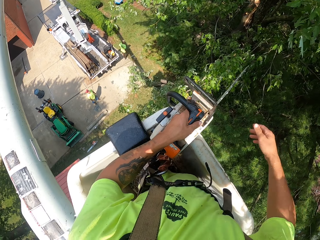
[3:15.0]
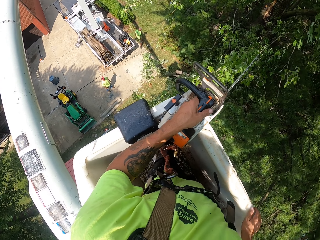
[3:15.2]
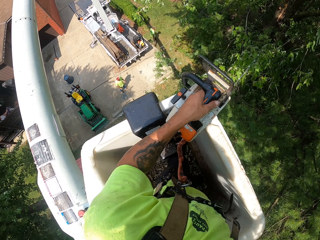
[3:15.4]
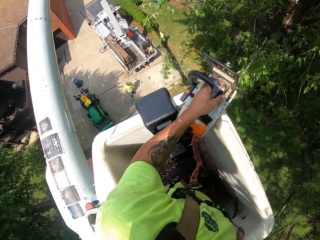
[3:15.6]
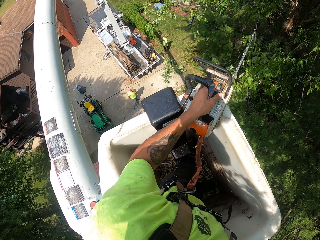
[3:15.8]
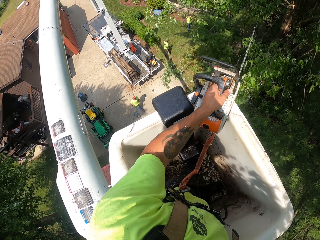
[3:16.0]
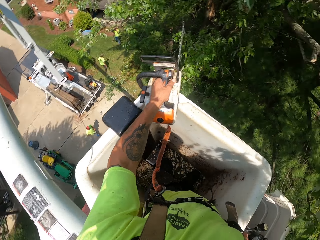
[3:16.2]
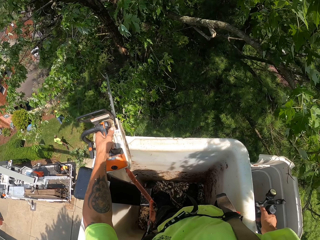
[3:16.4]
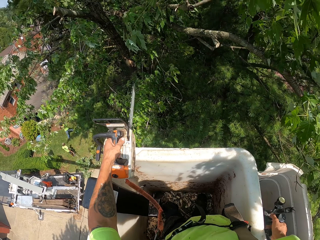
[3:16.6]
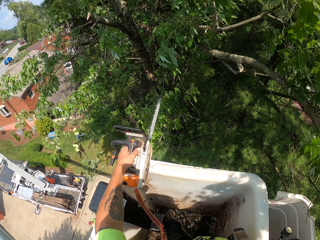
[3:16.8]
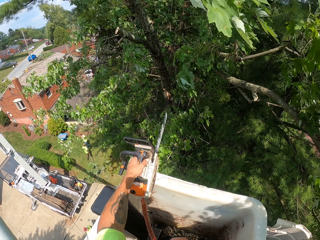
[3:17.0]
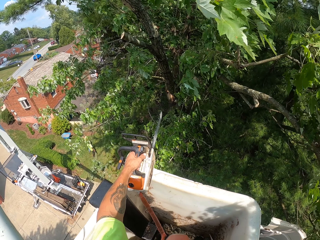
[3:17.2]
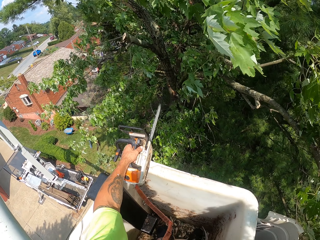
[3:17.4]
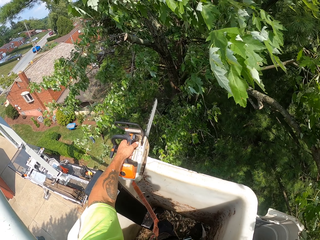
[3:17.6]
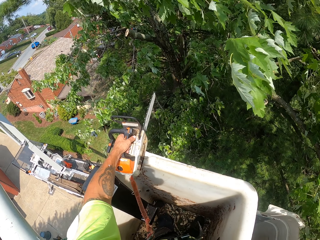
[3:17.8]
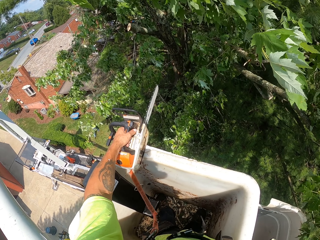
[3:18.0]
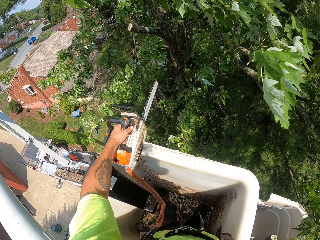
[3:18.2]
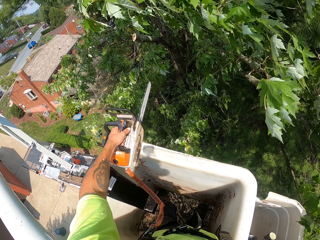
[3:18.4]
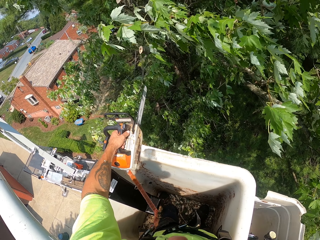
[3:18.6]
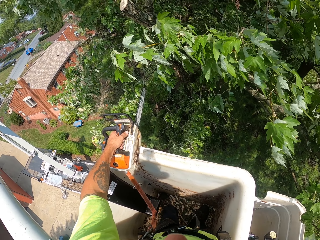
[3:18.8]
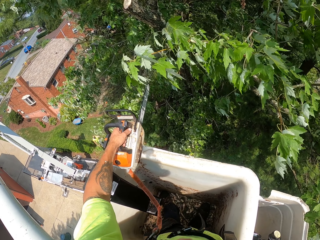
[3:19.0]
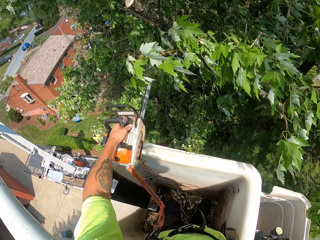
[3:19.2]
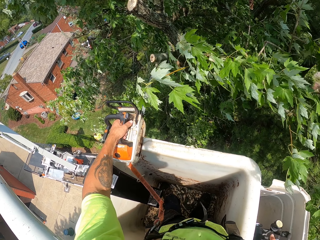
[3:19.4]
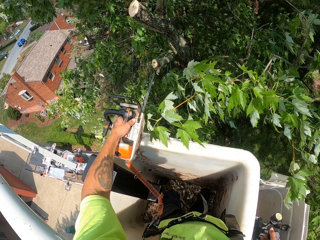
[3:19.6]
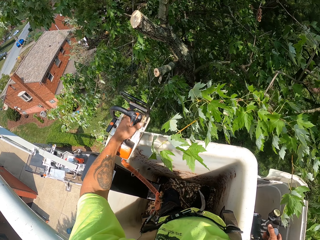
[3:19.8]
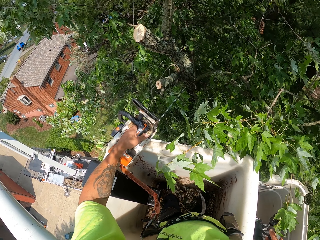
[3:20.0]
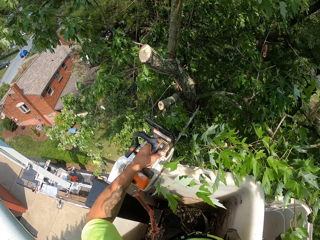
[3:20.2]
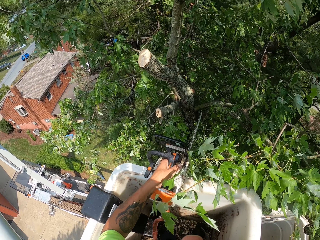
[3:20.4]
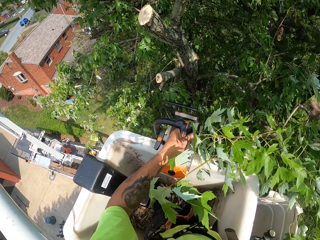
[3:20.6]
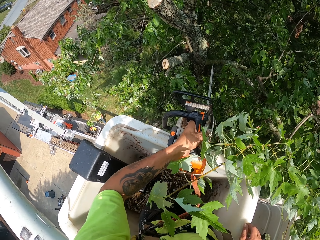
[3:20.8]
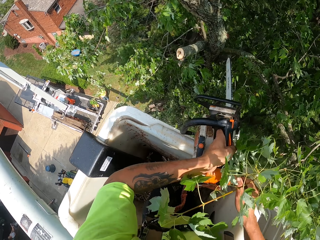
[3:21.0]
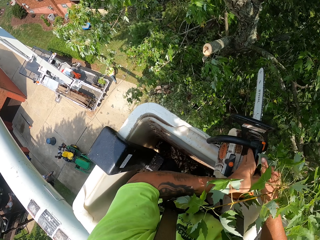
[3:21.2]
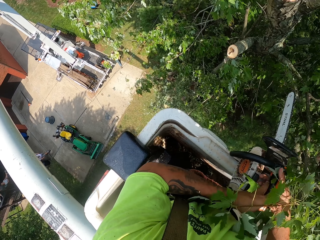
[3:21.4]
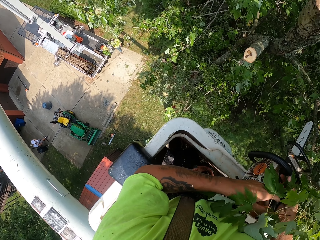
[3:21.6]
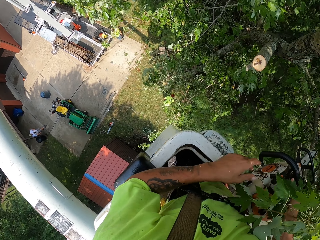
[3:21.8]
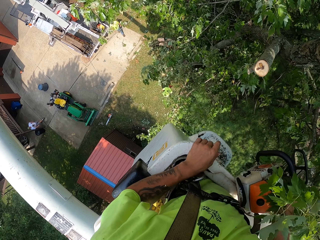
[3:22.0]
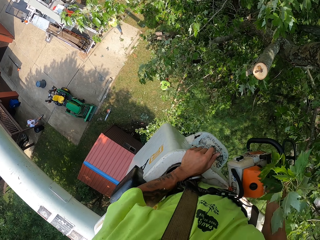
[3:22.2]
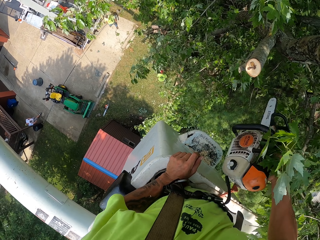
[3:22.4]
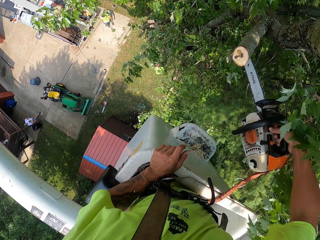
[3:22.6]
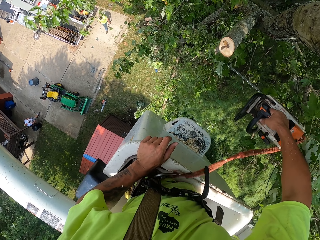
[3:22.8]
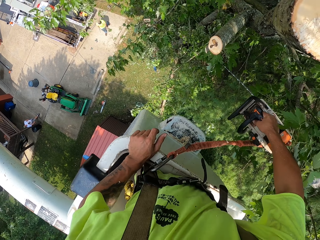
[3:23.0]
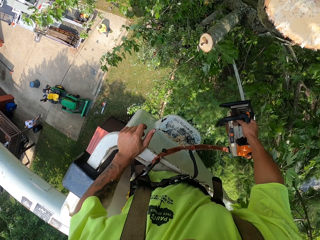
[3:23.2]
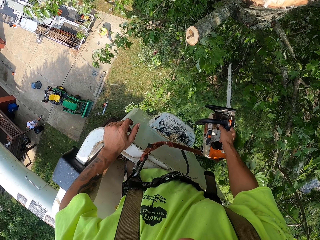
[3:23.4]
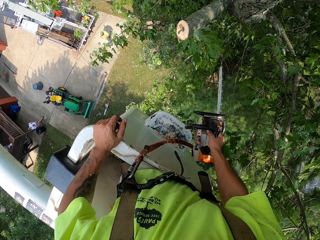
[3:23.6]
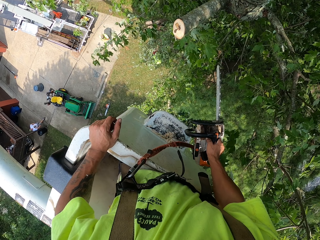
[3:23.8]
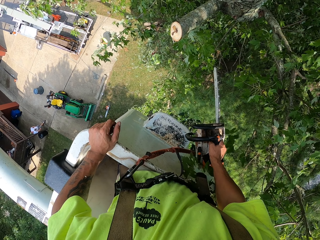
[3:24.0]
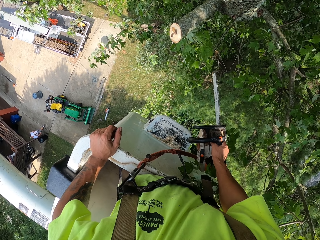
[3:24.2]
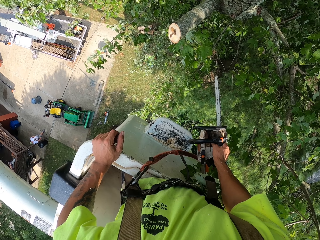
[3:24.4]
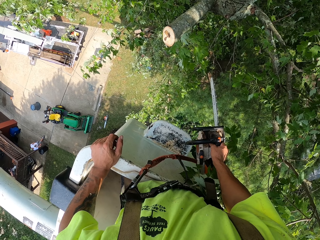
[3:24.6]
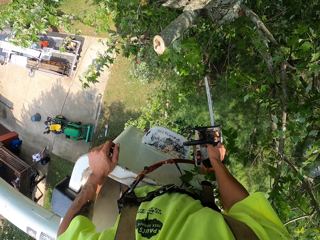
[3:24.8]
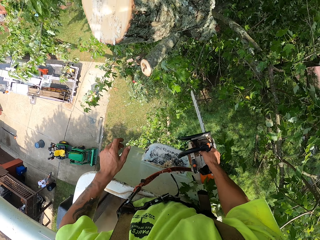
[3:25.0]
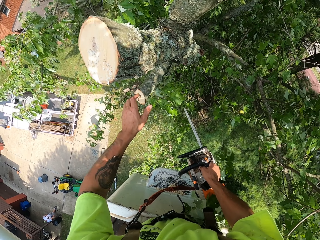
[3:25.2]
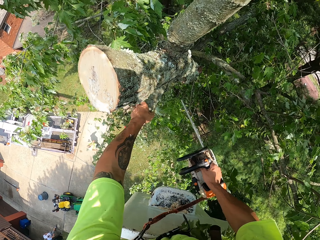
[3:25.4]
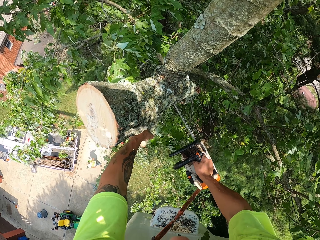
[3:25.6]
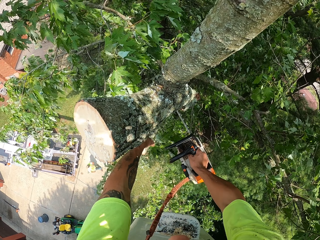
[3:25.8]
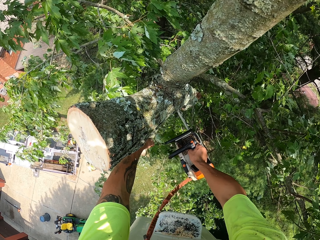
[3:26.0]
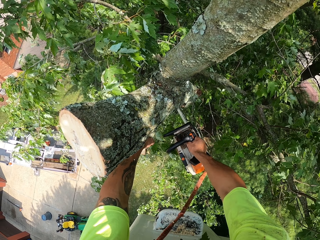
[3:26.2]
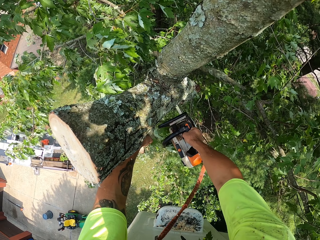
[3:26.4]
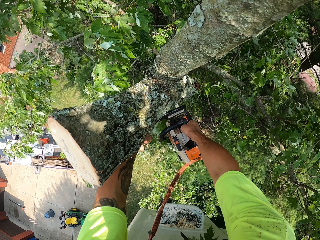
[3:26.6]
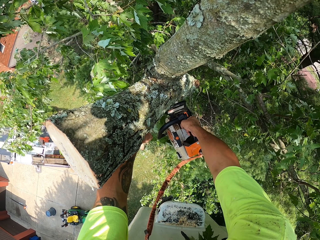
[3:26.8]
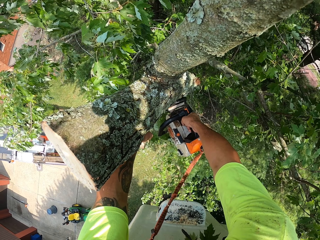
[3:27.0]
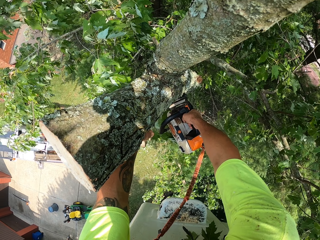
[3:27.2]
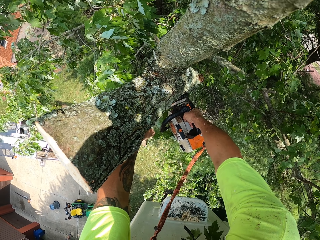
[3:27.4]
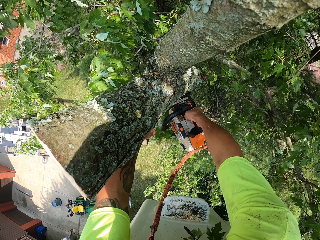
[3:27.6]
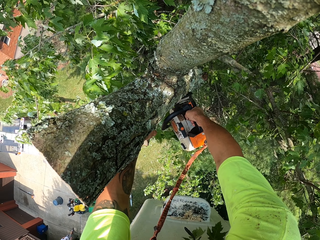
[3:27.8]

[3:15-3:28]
The camera wearer holds the chain saw with his right hand. He holds a branch of the tree with his left hand.

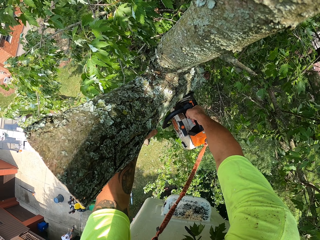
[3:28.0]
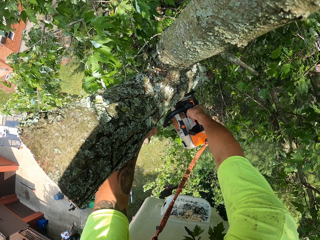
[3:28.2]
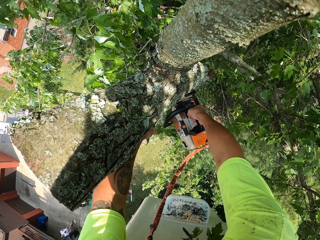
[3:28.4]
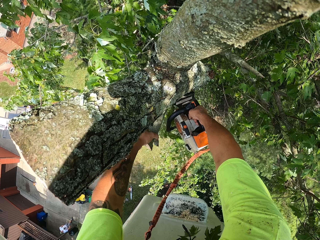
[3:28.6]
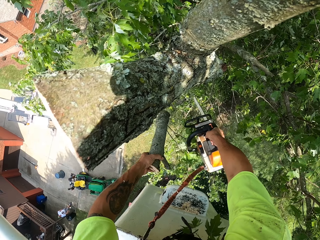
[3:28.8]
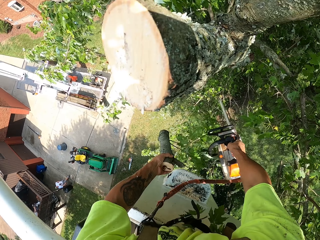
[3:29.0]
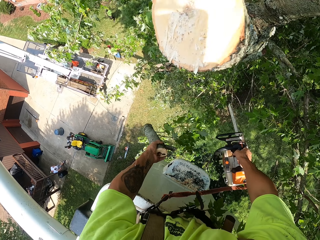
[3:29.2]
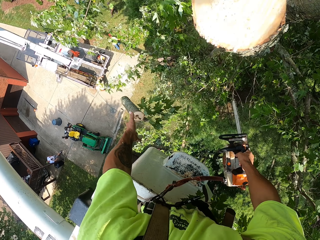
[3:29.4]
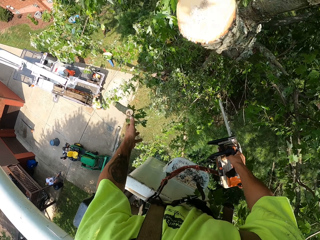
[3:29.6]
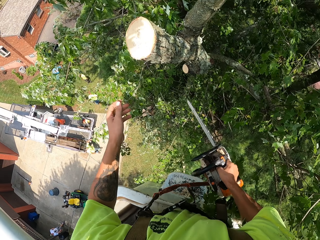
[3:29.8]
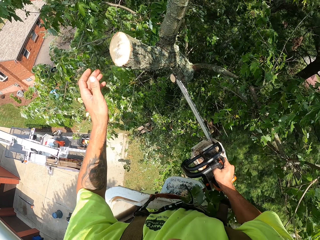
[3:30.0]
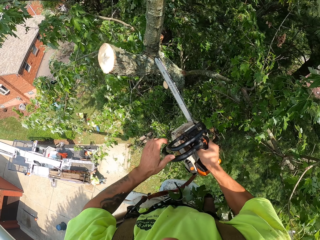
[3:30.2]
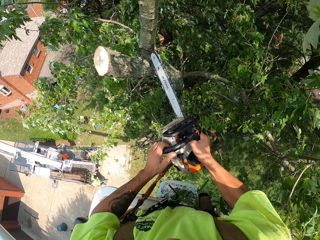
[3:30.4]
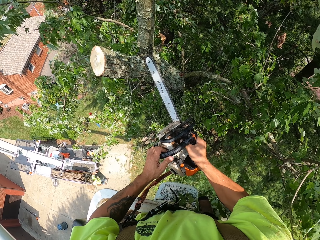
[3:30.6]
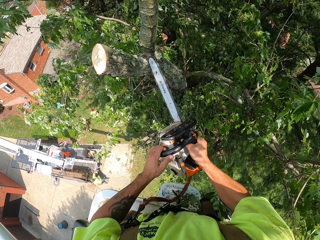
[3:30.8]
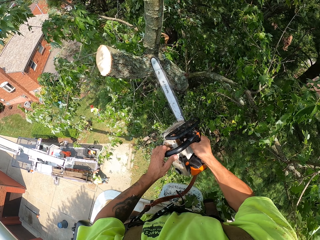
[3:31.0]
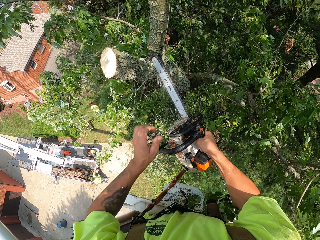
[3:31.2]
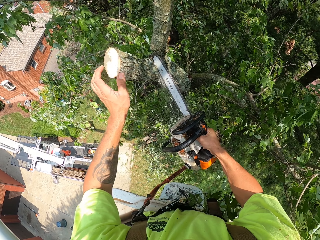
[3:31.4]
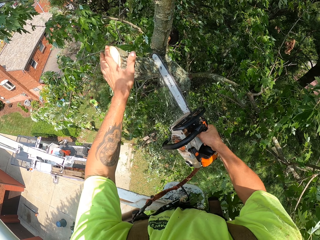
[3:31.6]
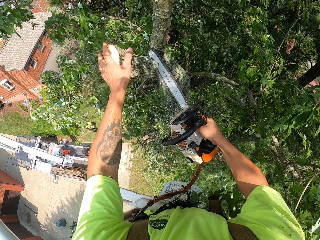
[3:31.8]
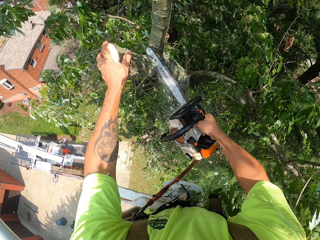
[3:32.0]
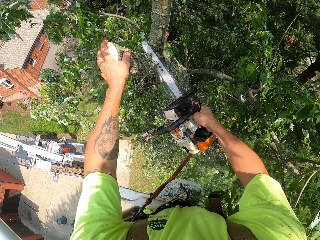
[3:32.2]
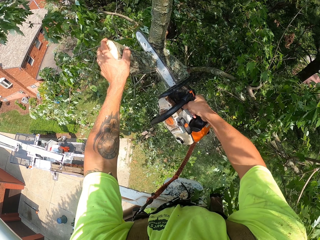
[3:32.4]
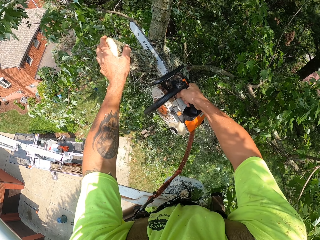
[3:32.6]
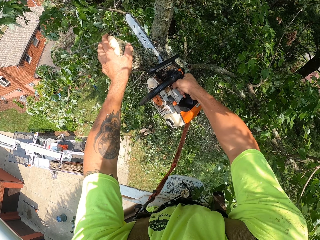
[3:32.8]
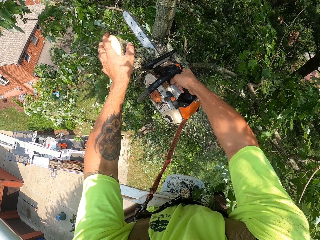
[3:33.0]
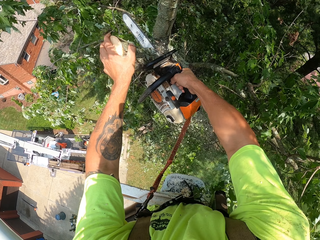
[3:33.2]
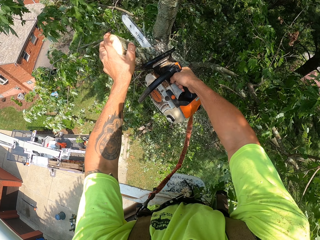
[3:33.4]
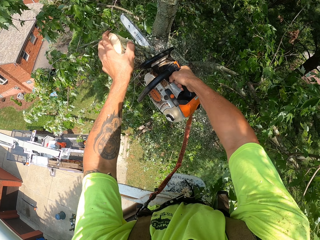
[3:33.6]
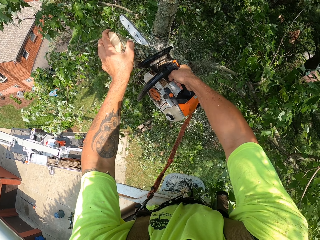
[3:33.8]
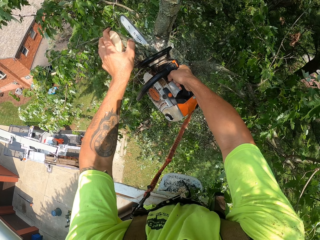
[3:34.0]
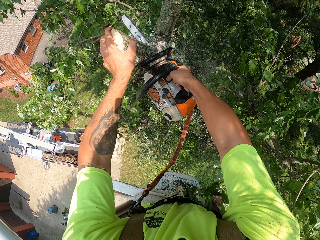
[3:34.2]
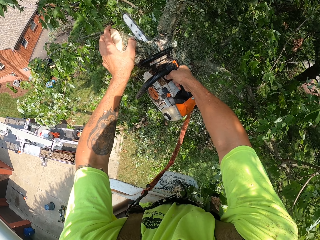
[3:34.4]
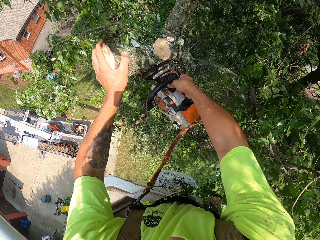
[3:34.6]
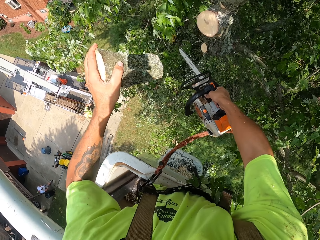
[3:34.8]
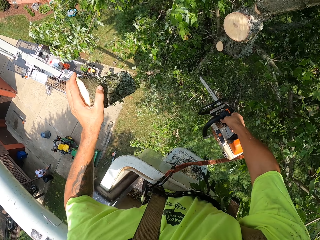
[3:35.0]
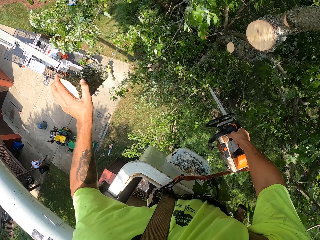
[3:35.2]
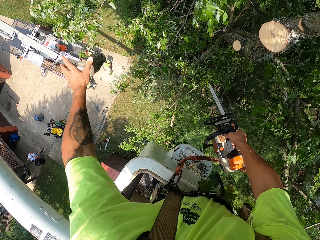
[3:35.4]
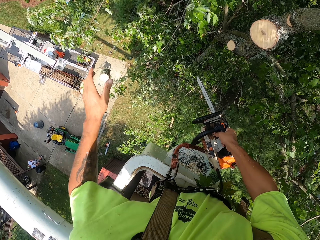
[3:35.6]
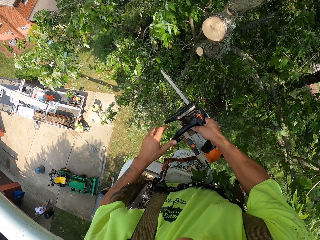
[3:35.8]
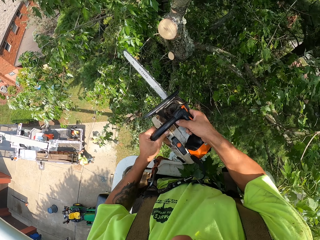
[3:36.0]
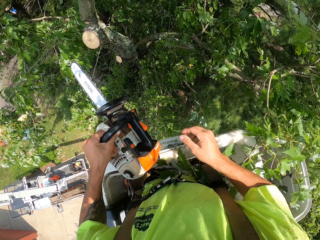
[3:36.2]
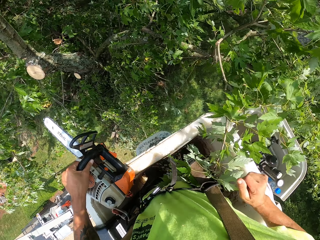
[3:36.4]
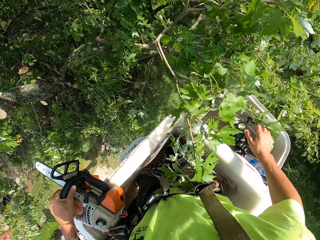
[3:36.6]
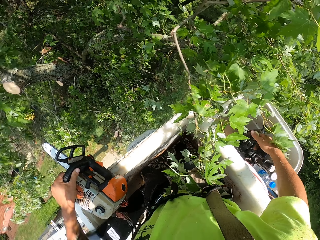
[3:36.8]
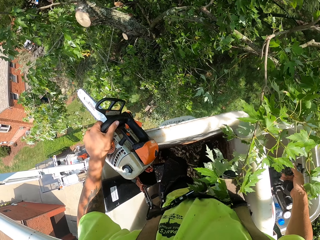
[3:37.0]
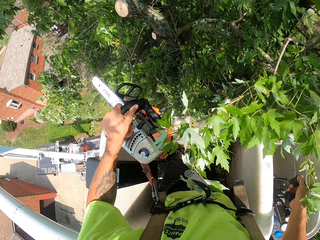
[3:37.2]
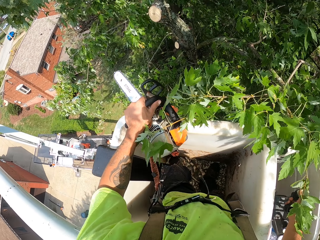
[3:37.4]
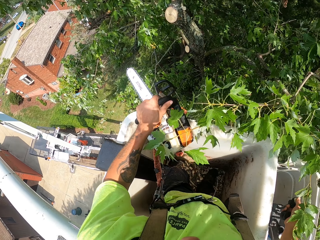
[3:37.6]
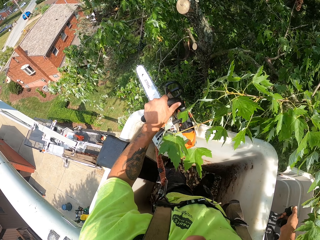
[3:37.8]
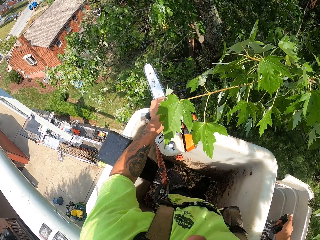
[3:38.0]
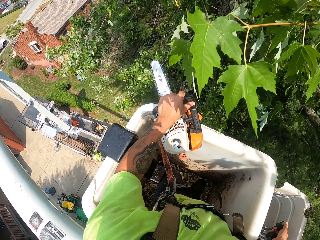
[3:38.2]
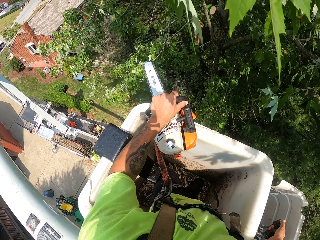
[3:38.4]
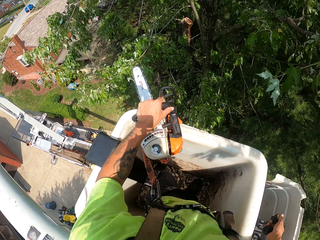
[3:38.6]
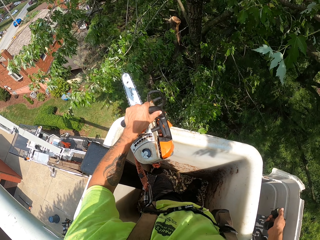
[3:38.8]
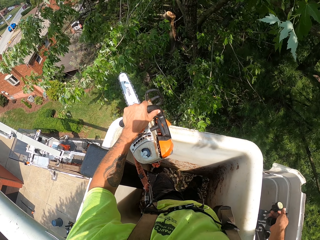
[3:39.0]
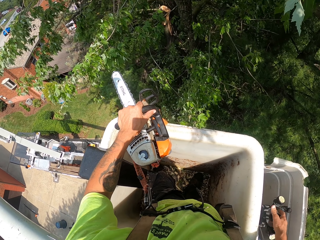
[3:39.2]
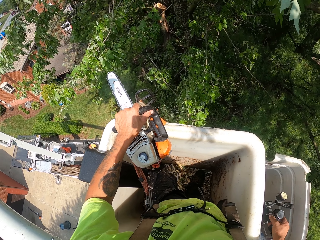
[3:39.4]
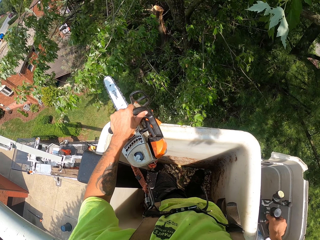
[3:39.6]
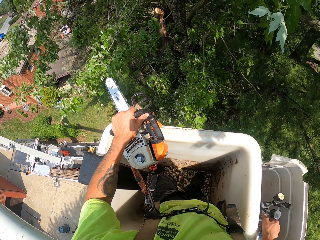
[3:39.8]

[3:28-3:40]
The camera wearer cuts the branch of the tree with the chainsaw in his right hand. He throws the cut tree branch to the ground with his left hand. He holds a branch of the tree with his left hand. He cuts the branch of the tree with the chainsaw in his right hand. He throws the cut tree branch to the ground with his left hand. He holds the chain saw with his left hand. He operates the crane with his right hand.
